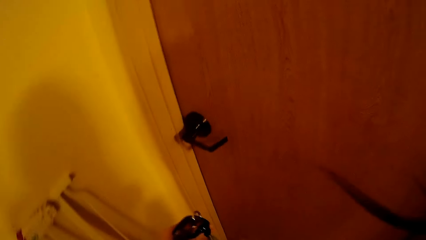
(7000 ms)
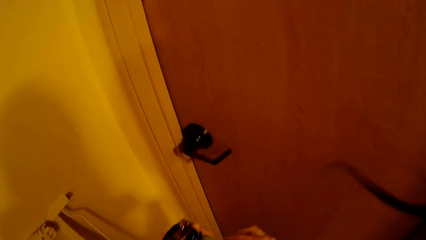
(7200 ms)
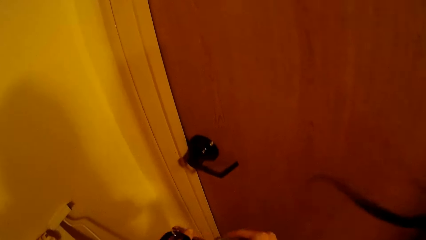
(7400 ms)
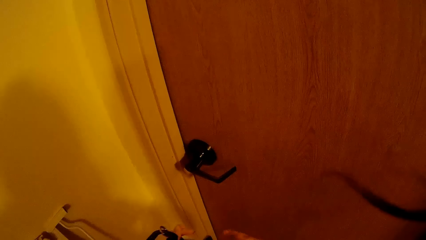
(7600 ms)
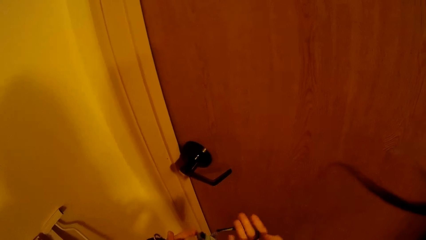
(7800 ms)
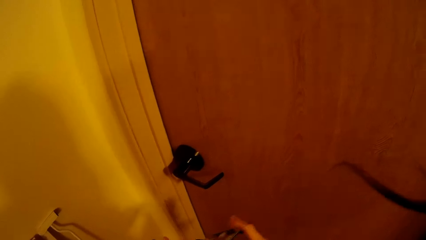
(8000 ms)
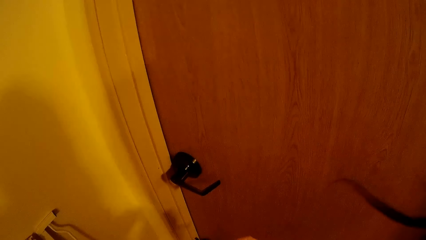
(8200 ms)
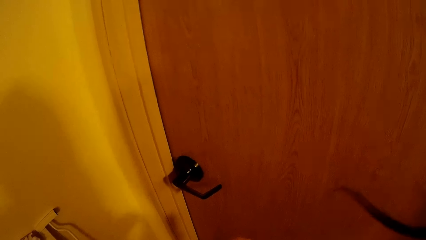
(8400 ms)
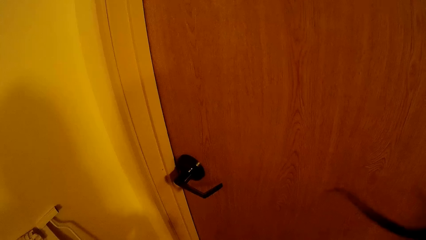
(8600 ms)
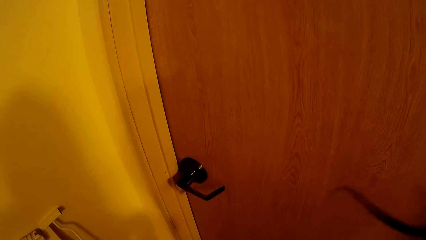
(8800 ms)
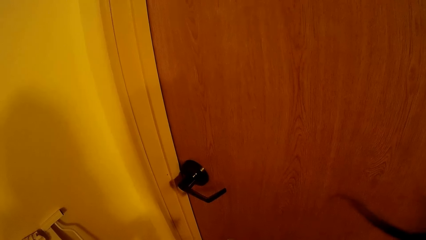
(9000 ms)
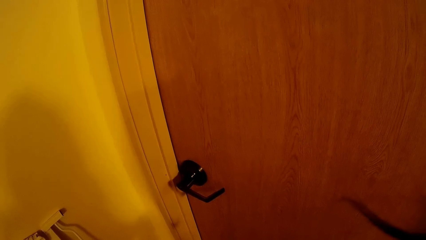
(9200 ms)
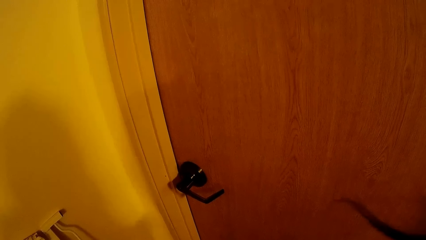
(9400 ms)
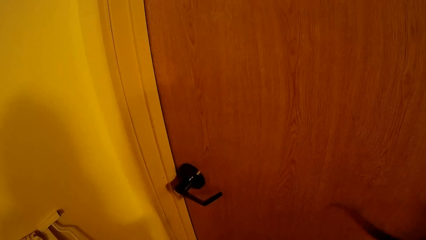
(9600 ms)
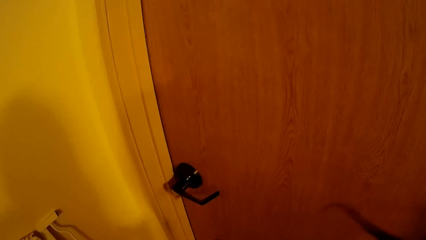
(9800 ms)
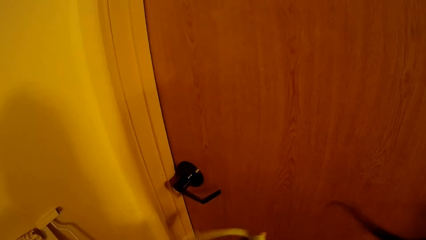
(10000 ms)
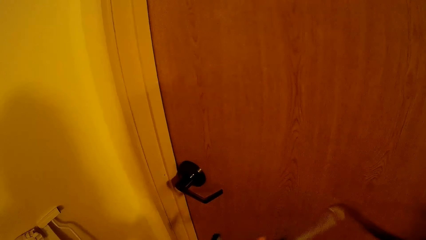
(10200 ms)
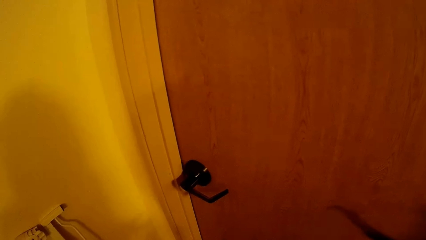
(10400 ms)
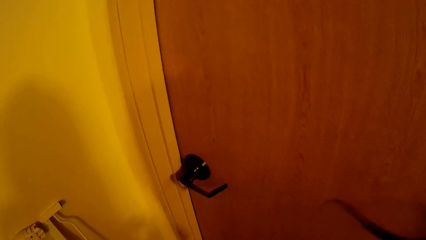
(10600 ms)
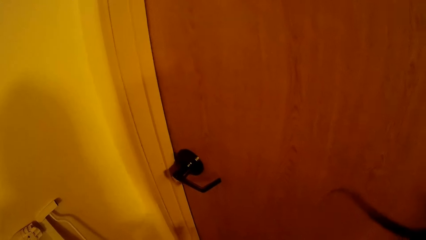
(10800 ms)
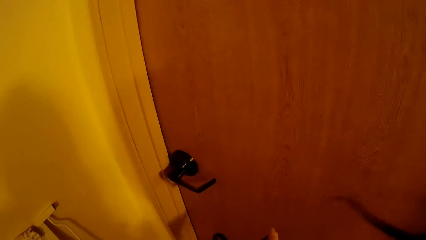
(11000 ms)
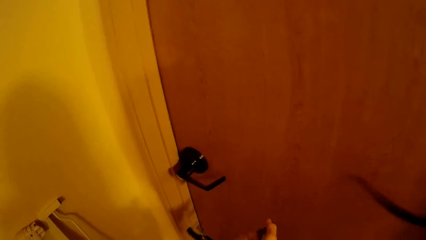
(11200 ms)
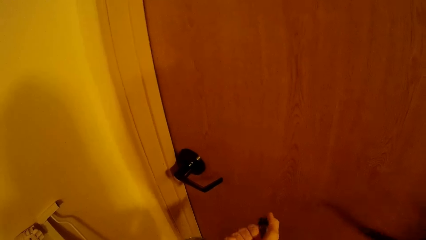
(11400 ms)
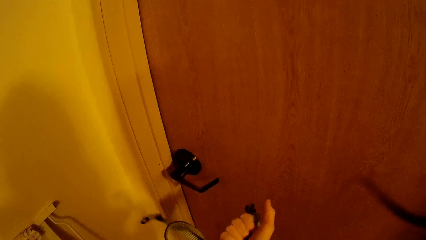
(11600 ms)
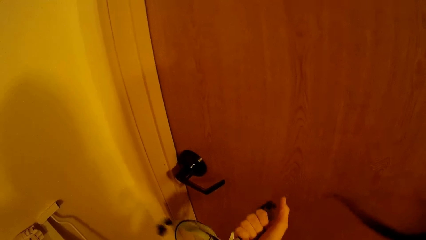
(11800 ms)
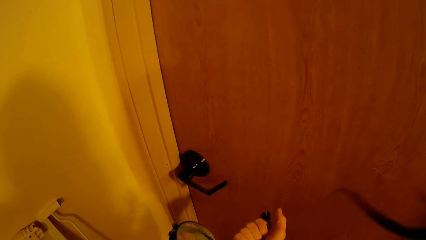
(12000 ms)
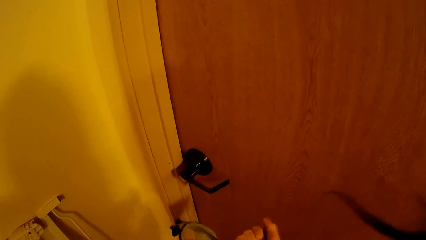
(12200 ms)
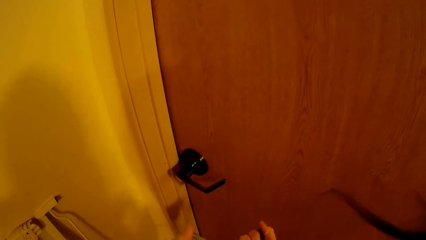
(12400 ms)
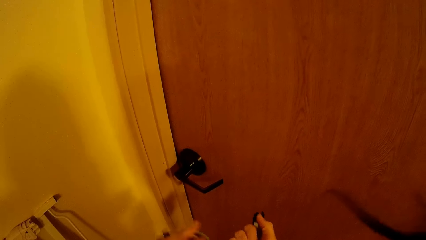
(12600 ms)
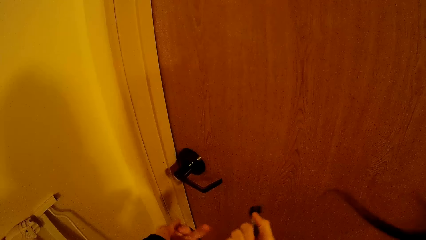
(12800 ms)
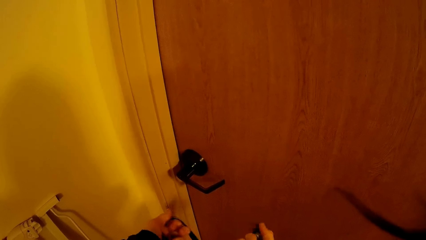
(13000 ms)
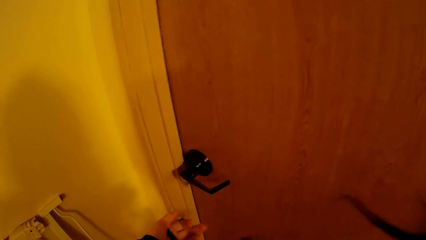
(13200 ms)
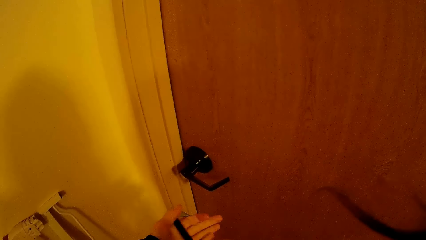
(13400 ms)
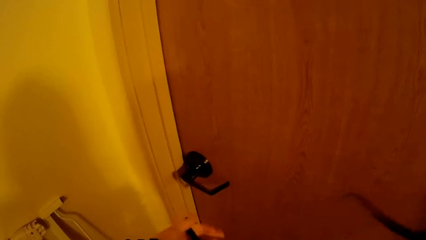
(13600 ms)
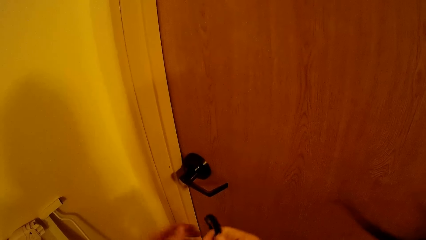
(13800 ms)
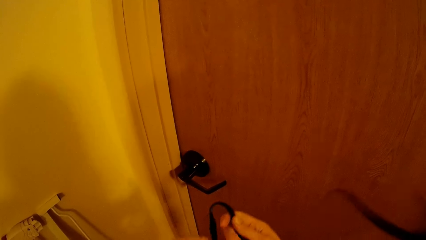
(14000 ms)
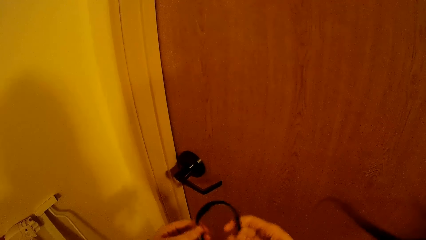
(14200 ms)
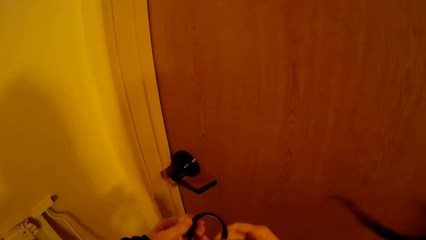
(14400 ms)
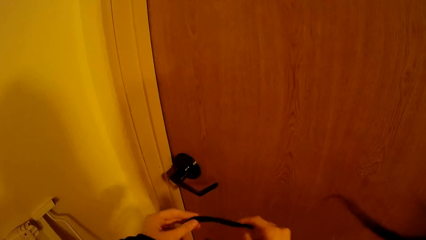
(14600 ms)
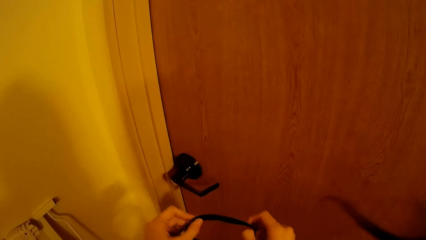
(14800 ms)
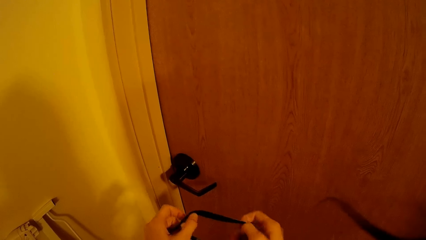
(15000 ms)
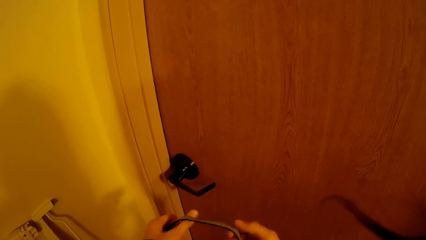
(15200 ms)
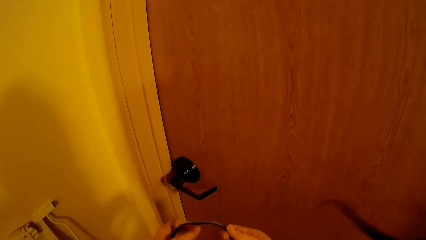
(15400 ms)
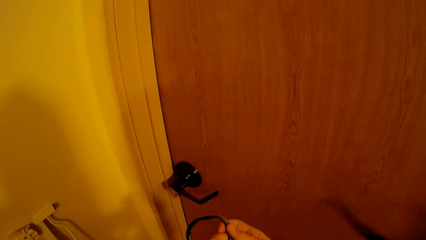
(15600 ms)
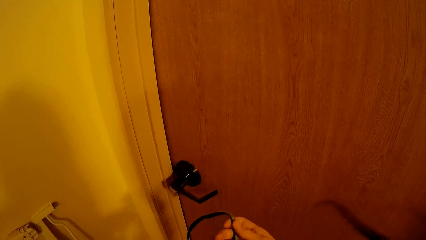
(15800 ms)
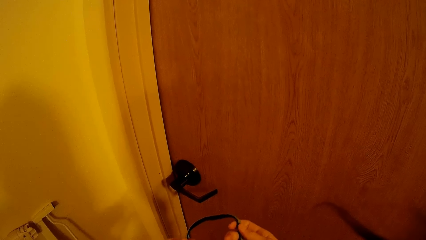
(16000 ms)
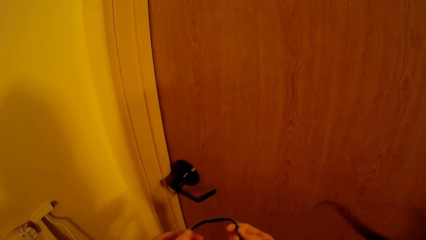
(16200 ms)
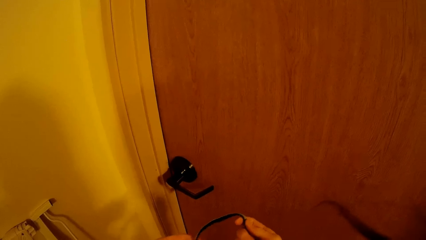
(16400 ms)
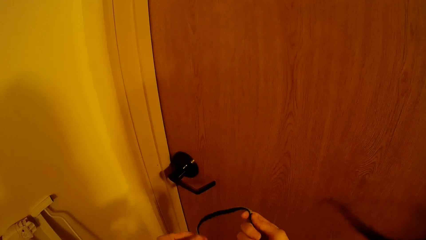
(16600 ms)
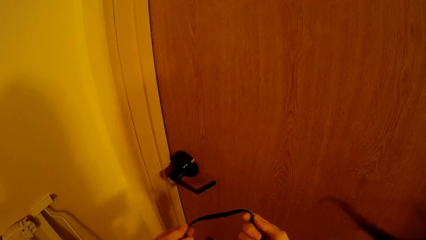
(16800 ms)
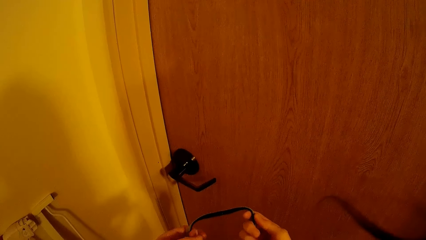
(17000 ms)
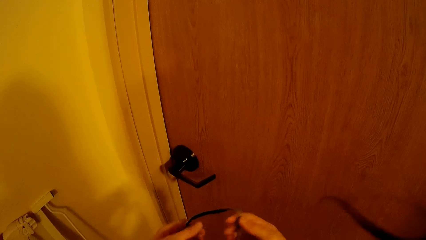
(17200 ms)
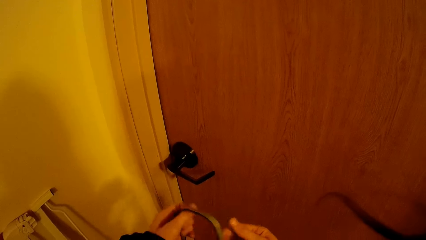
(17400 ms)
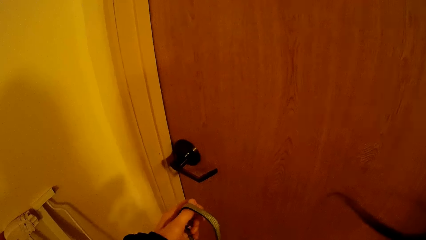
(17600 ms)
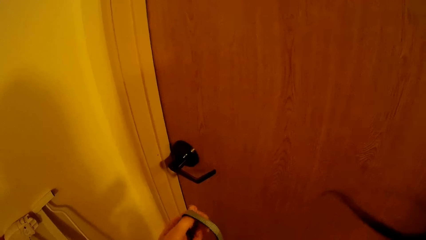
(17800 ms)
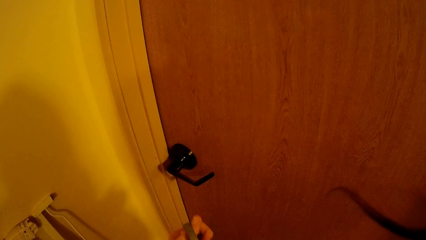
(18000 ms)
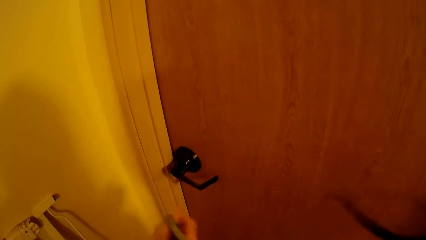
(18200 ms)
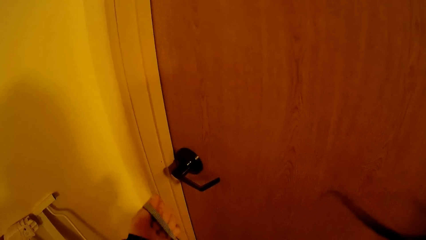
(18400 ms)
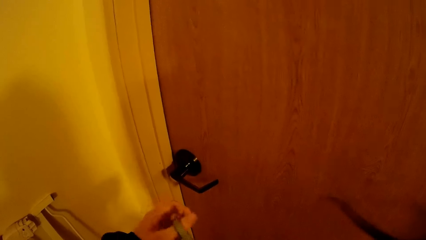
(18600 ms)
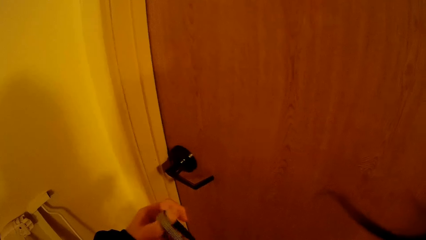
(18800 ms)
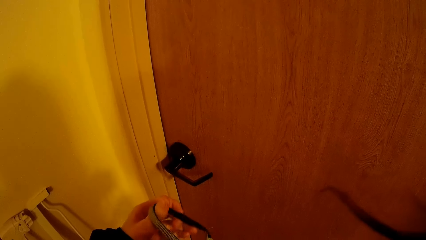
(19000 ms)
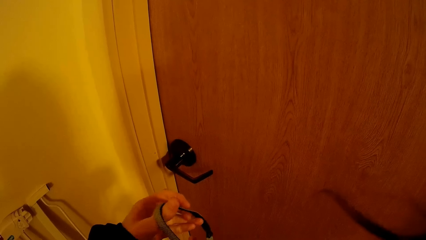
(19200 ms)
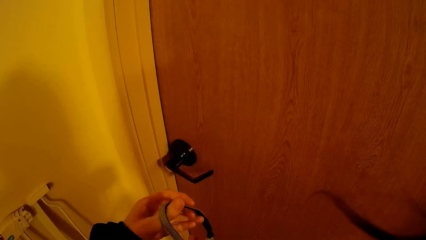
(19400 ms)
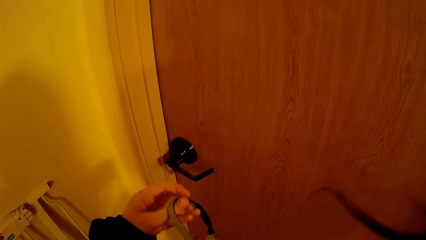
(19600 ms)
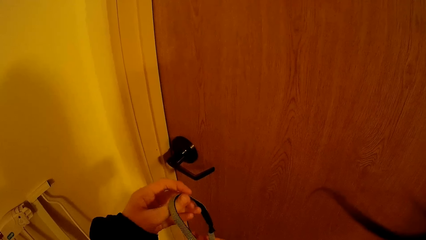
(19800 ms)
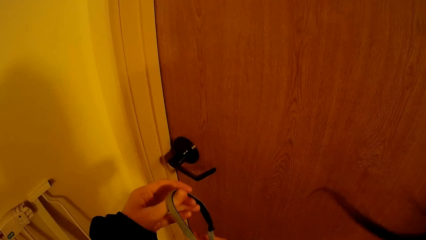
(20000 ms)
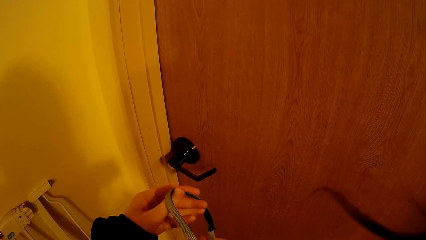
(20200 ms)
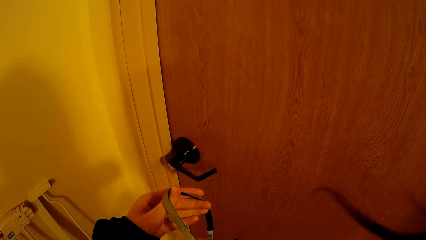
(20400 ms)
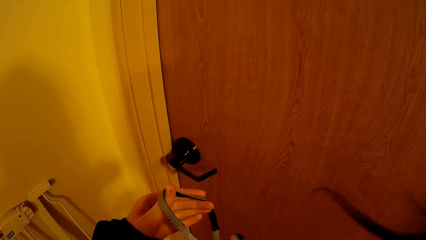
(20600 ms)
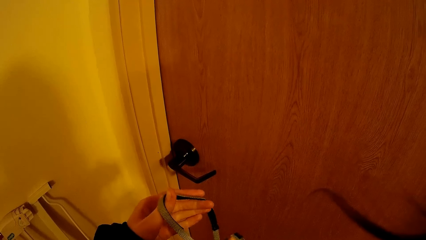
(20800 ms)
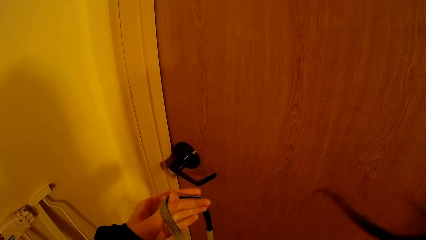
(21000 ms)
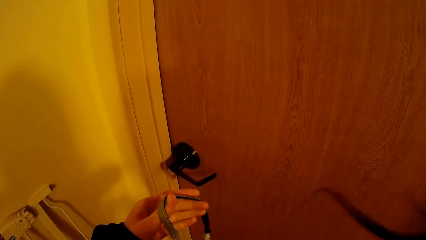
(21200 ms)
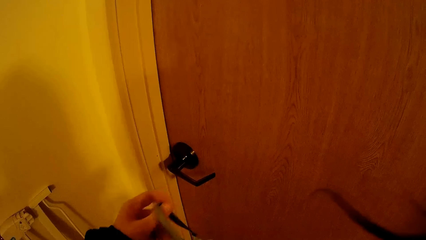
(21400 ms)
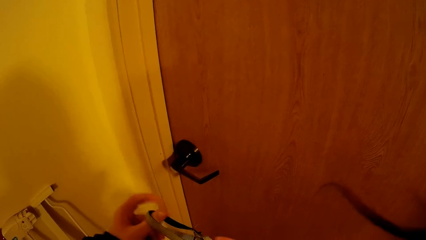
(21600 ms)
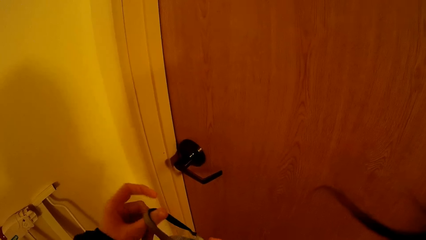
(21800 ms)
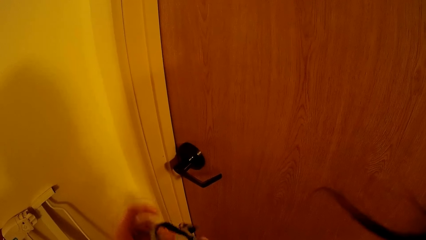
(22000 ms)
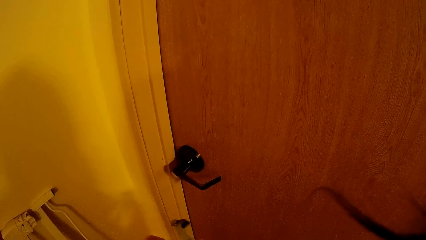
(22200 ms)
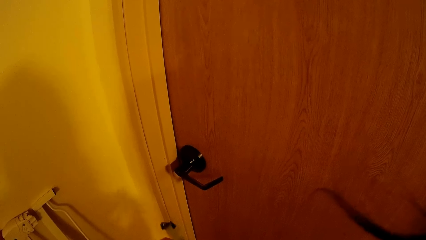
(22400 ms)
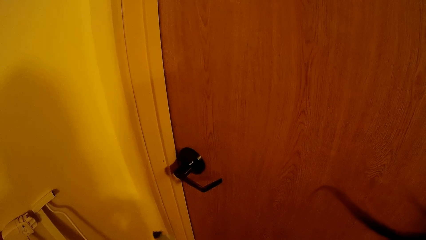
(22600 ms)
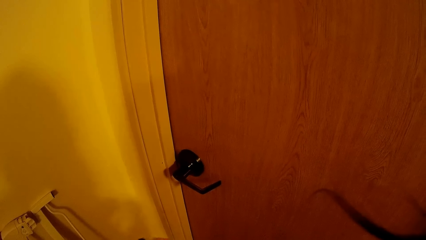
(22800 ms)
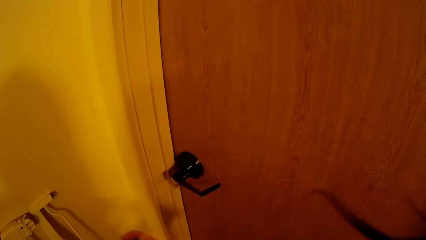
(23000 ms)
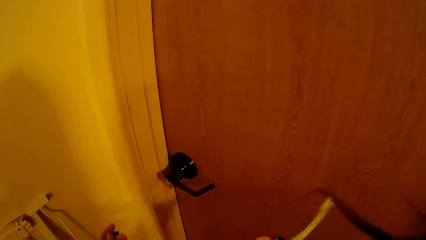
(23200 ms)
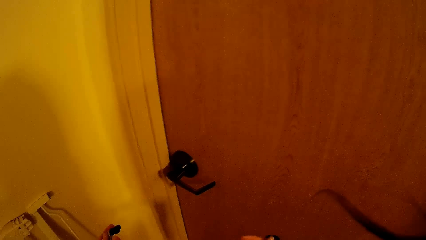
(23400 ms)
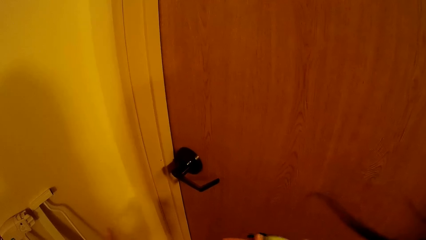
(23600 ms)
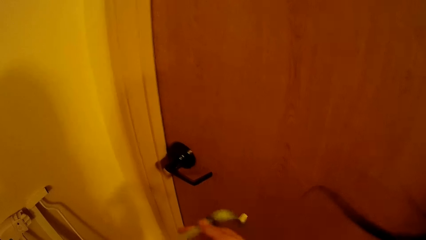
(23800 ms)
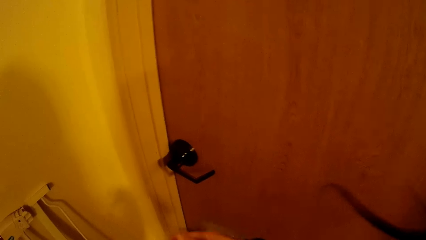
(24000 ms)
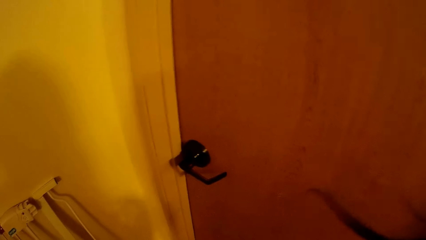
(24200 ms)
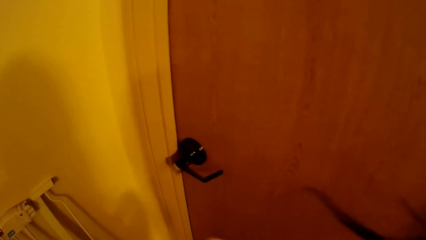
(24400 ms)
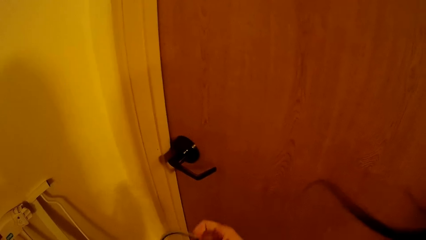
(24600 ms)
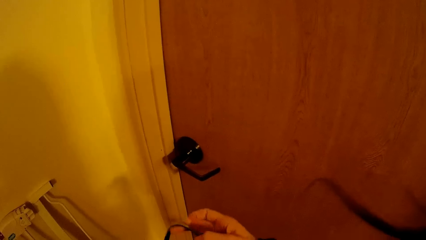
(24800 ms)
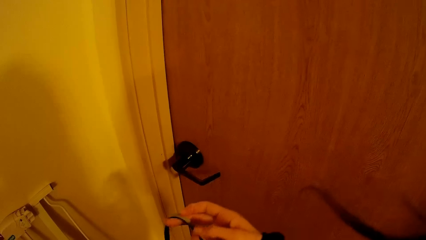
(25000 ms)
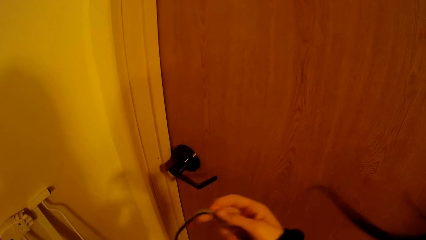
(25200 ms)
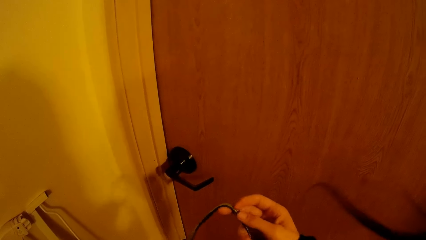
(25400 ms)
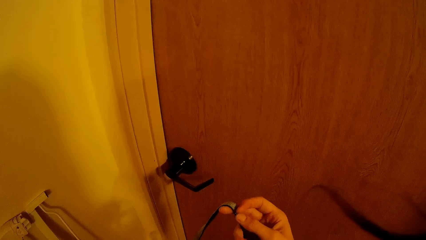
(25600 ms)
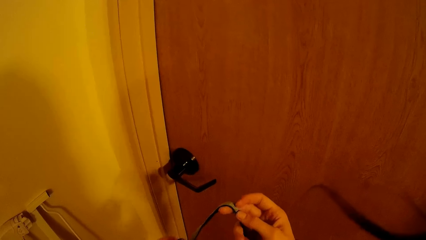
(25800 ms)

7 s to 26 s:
The camera wearer adjusts the dog collar. They stand at the door. They hold the belt. They look at the door.
